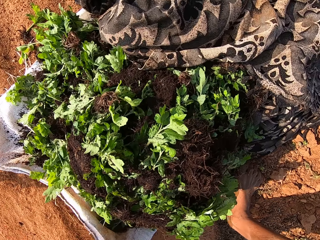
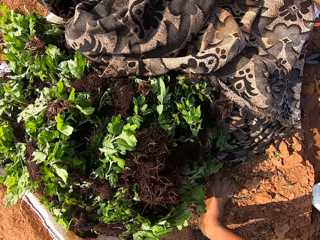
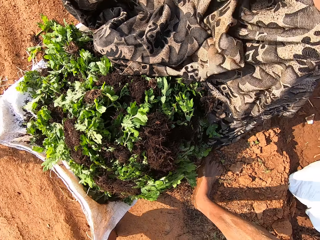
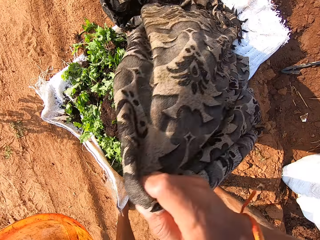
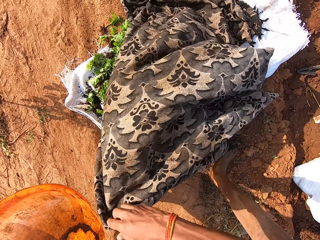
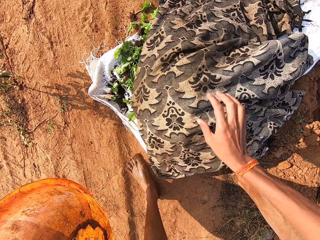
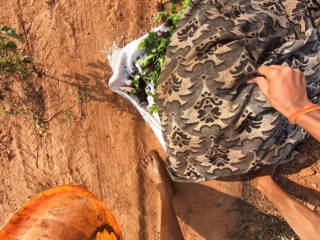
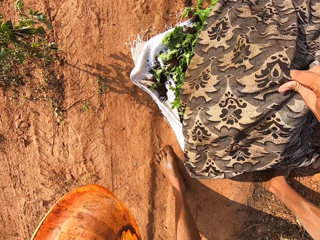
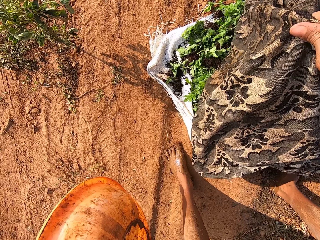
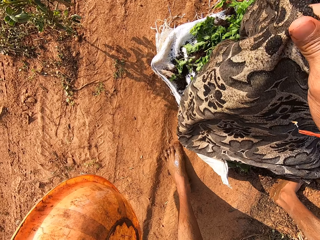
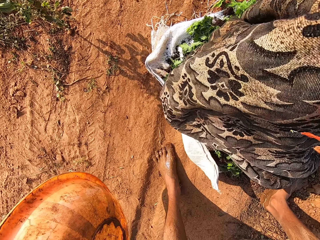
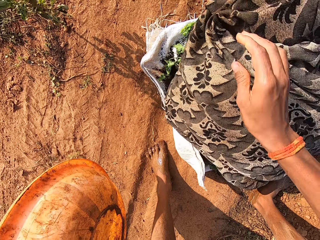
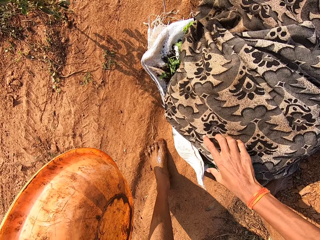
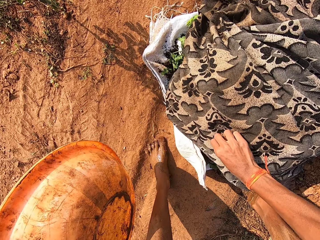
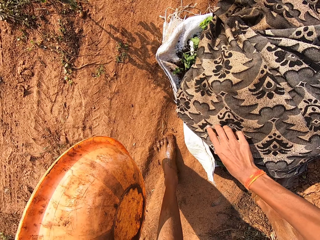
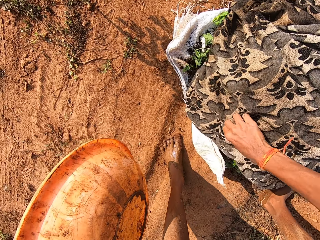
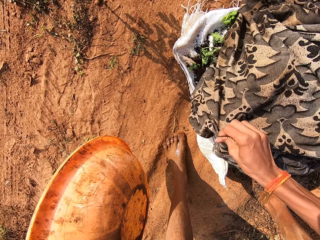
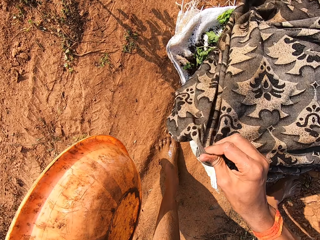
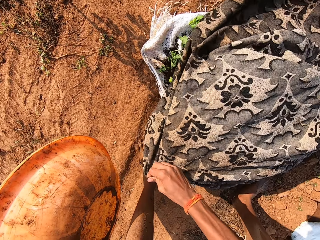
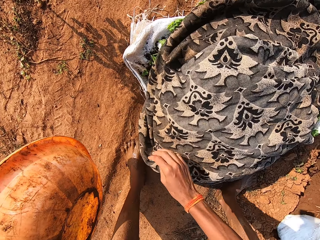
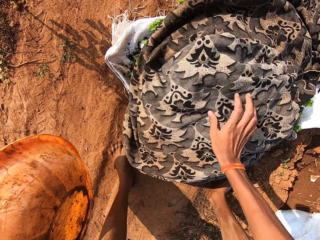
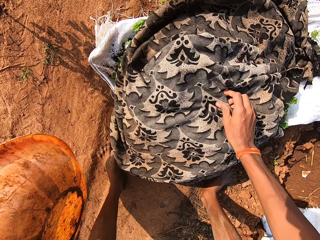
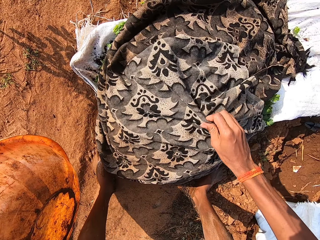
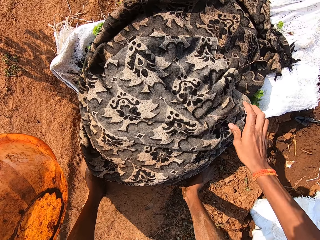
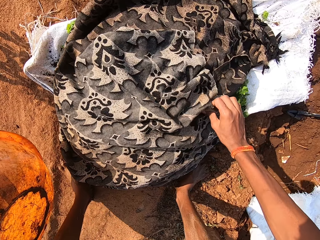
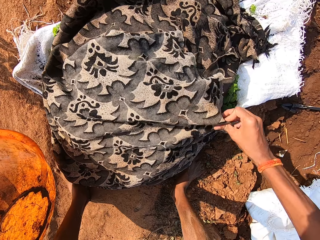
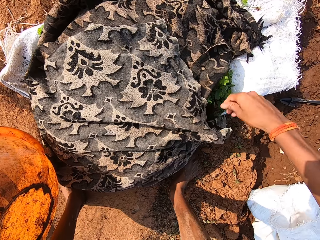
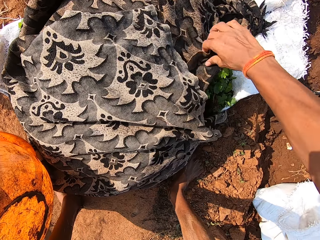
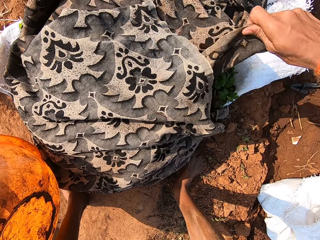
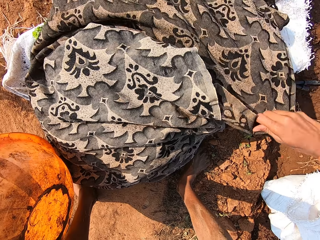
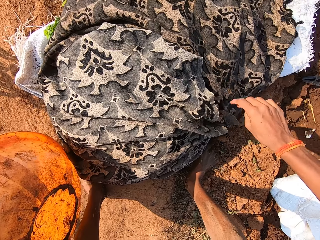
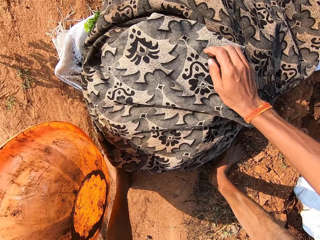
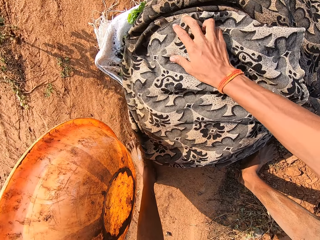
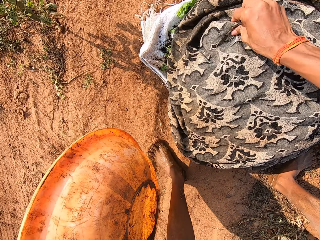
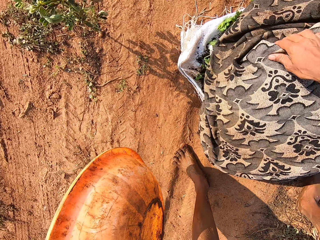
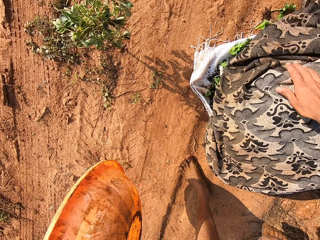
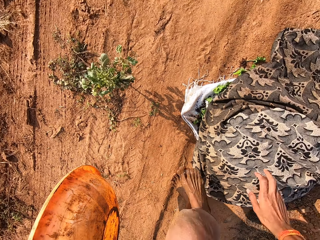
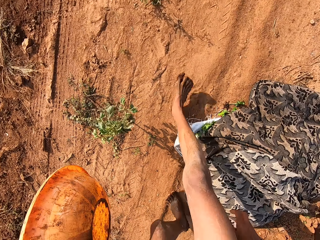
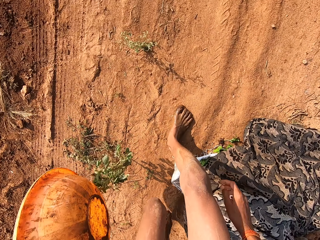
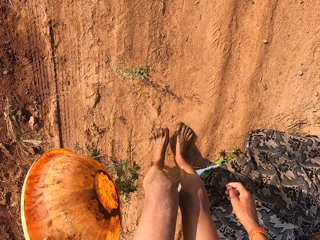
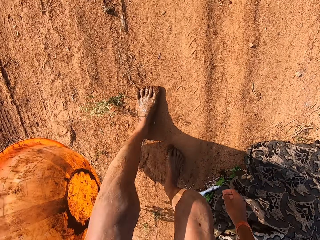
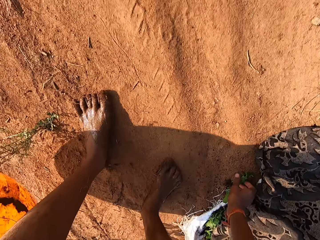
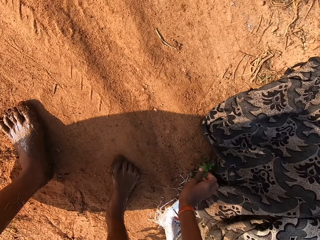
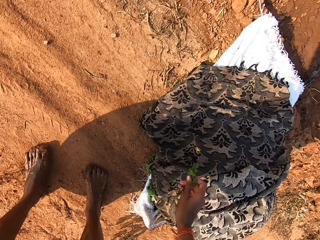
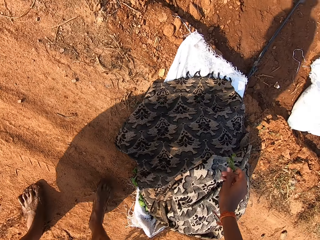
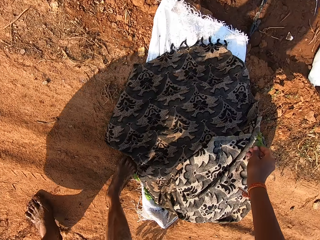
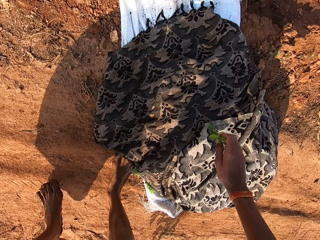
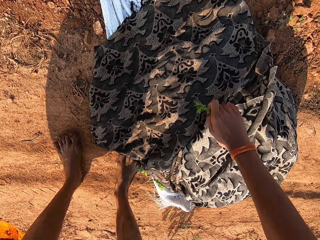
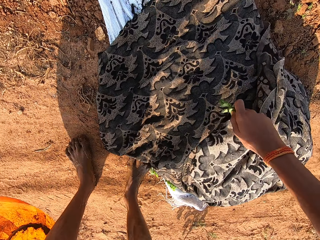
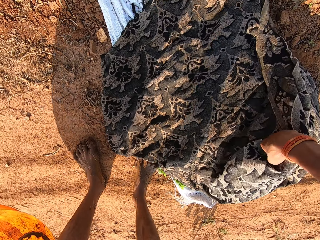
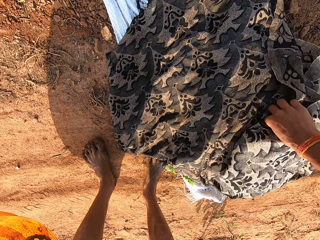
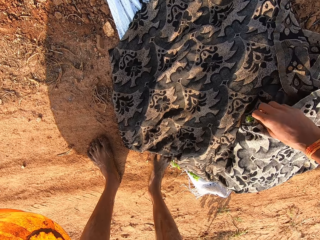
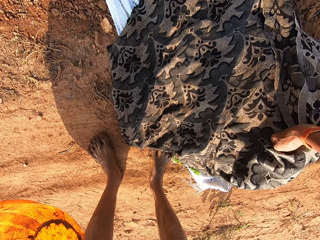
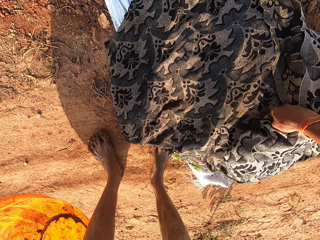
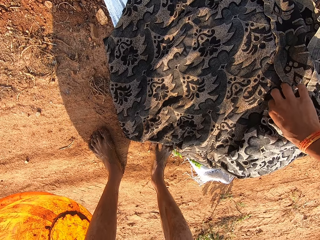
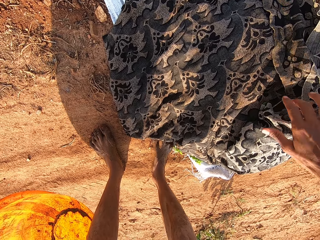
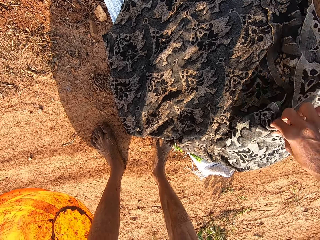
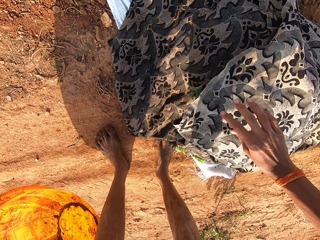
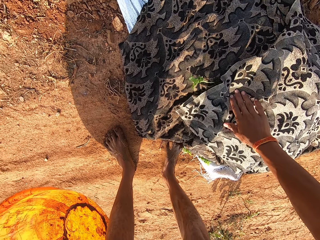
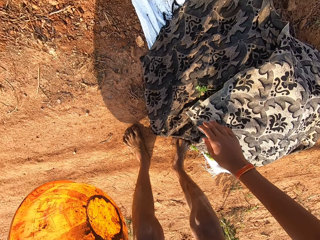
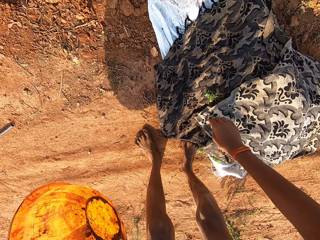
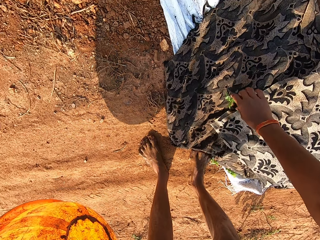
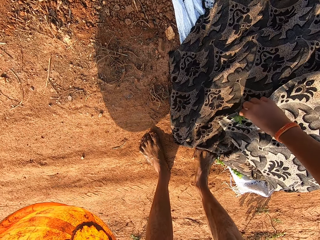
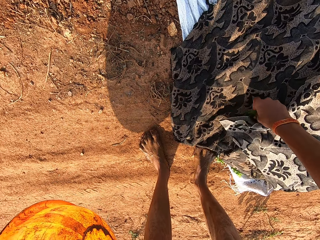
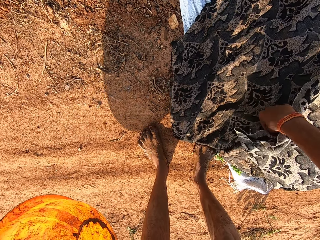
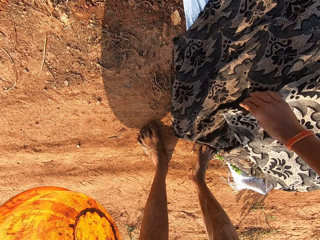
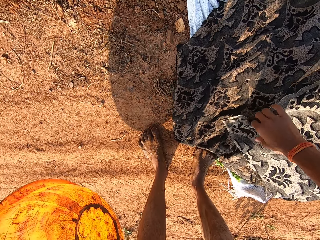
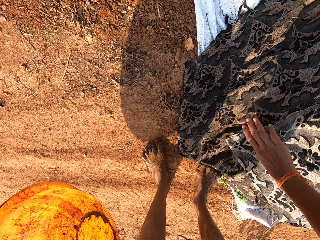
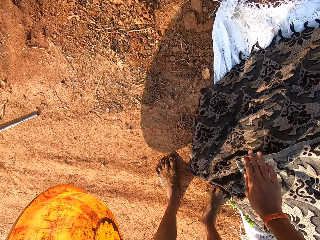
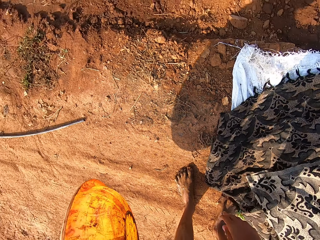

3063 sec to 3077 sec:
The camera wearer covers the vegetables with the cloth in his right hand. He adjusts the cloth with his right hand. He picks some vegetables from the ground with his right hand. He puts the vegetables in the cloth with his right hand. He adjusts the cloth with his right hand. He pushes the vegetables into the cloth with his right hand.

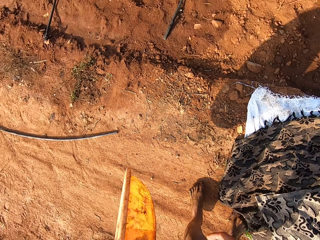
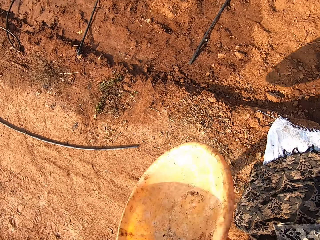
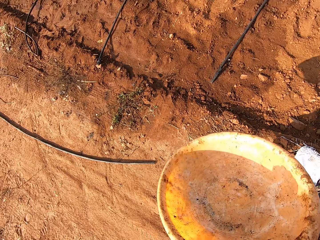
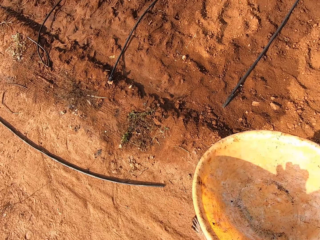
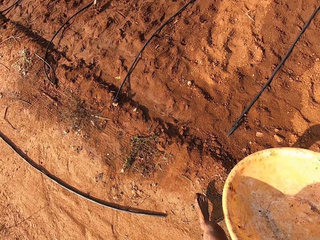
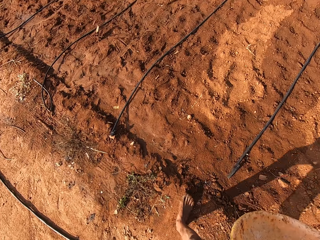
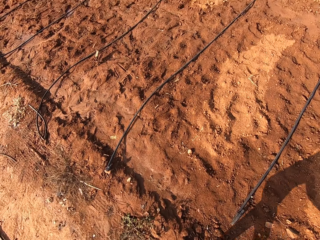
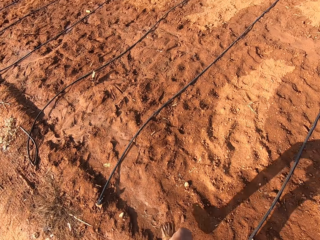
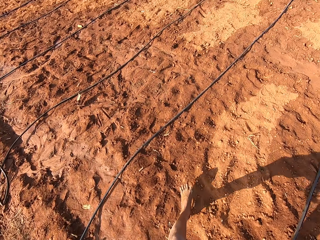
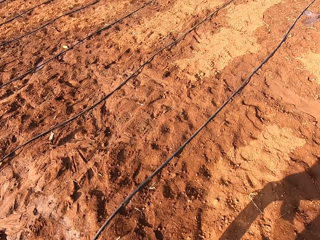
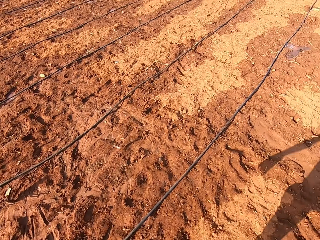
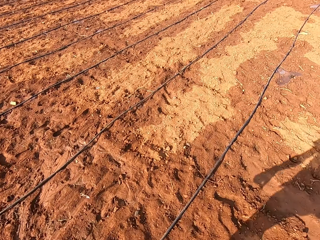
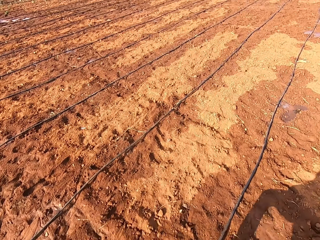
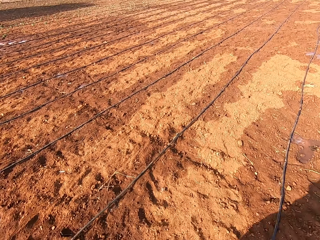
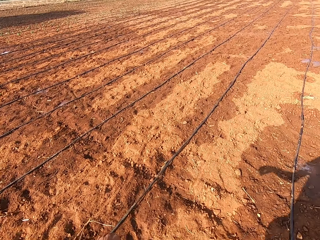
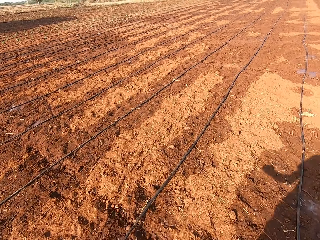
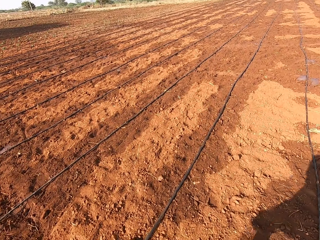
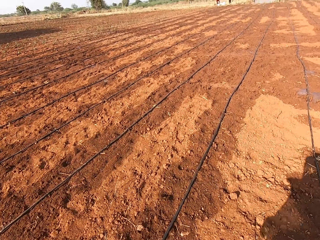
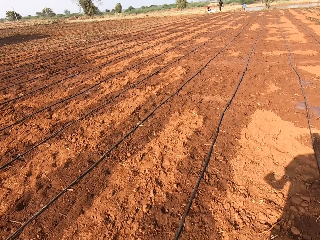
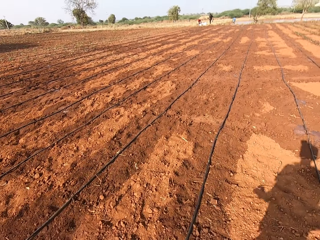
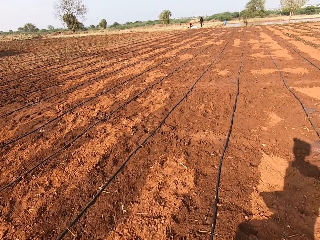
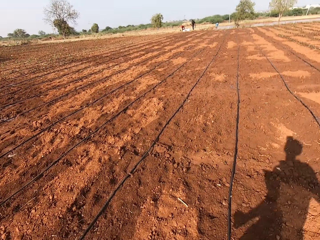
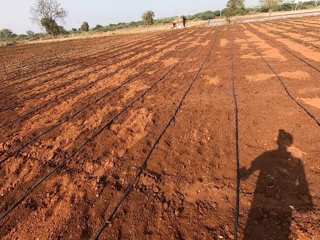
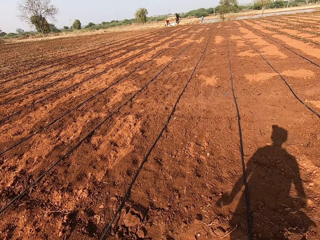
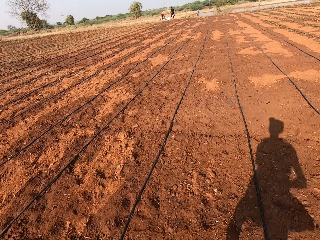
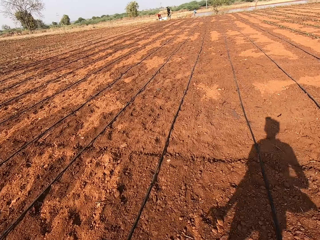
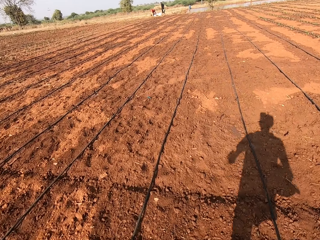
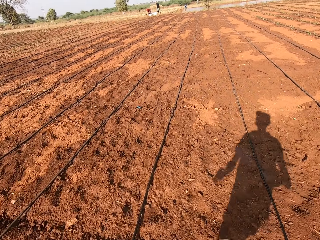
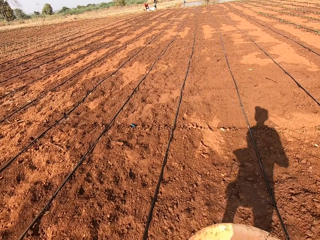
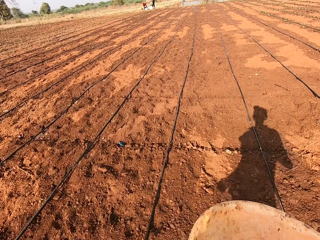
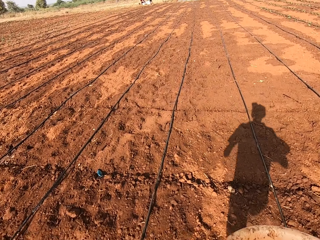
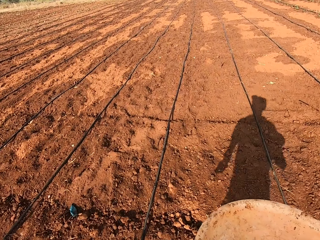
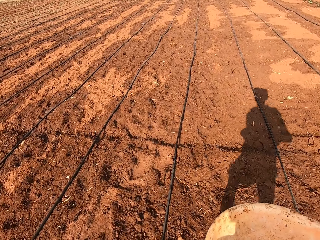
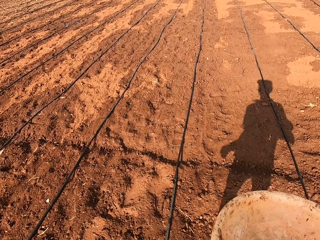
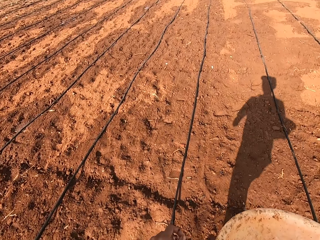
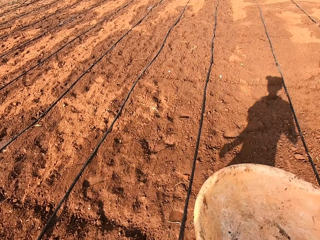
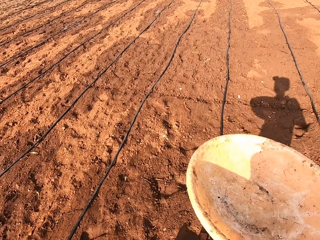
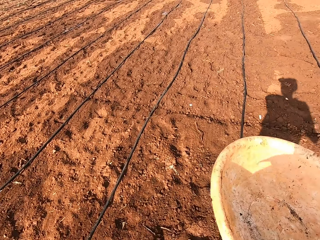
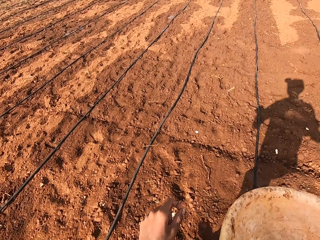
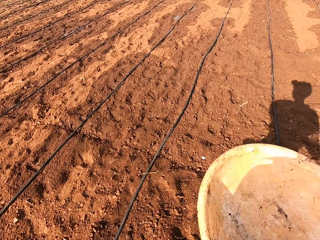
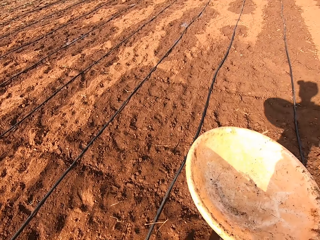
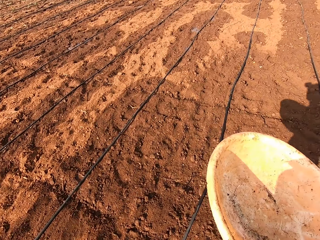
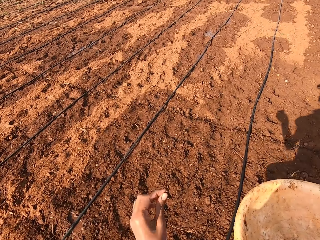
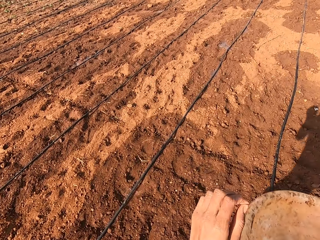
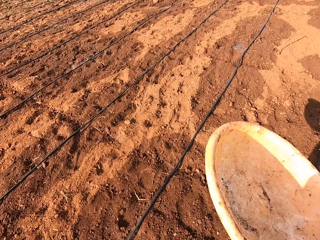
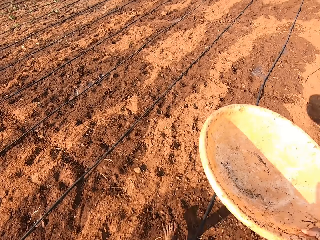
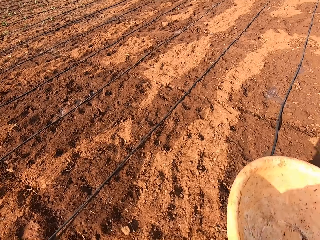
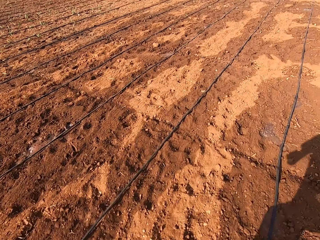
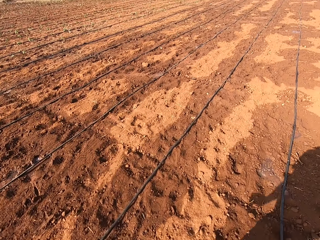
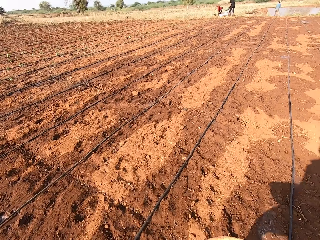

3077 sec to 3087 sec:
The camera wearer passes the bowl in his left hand to his right hand. He walks forward across the farmland.
